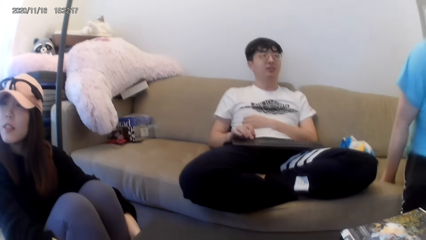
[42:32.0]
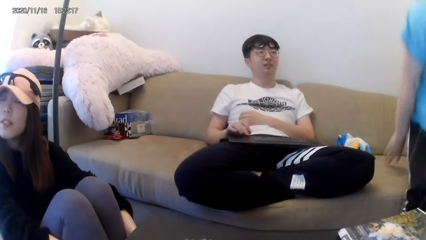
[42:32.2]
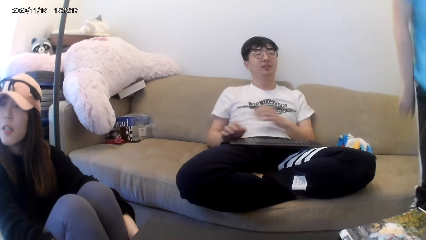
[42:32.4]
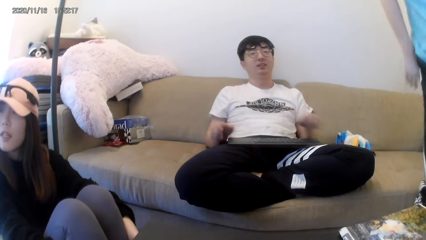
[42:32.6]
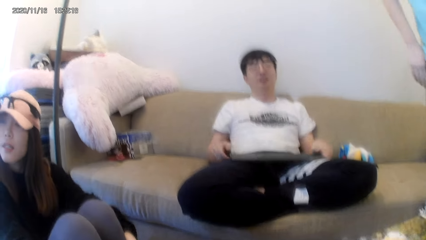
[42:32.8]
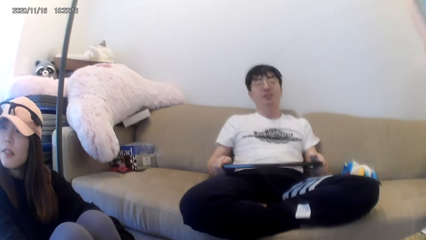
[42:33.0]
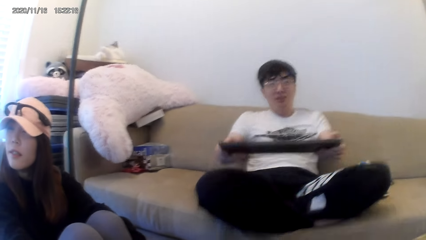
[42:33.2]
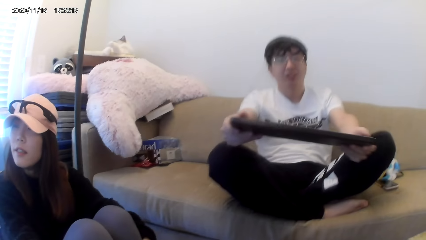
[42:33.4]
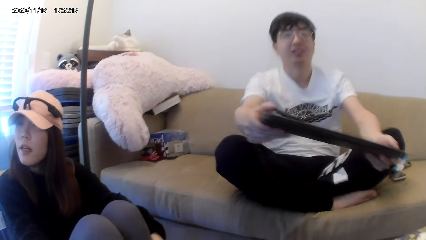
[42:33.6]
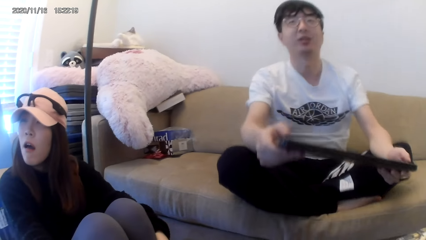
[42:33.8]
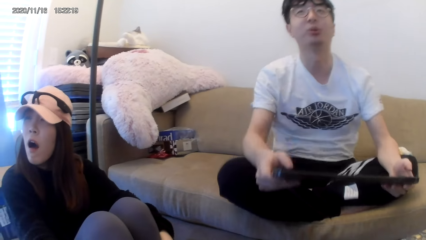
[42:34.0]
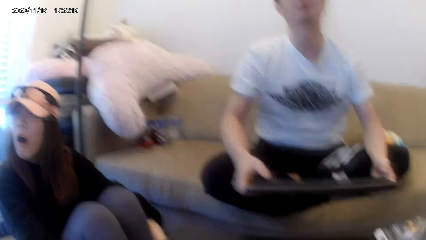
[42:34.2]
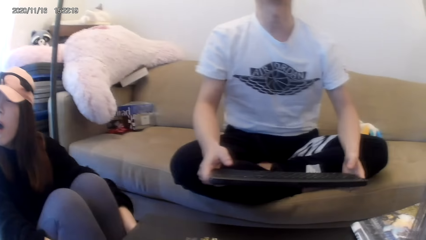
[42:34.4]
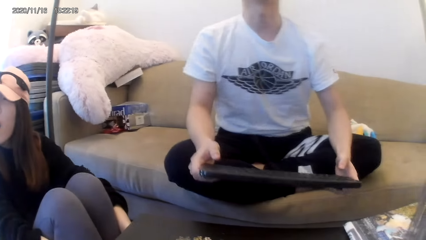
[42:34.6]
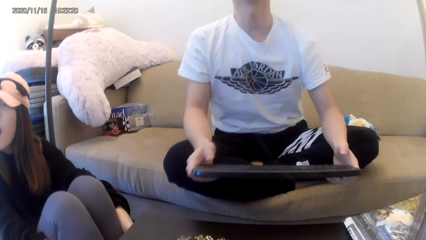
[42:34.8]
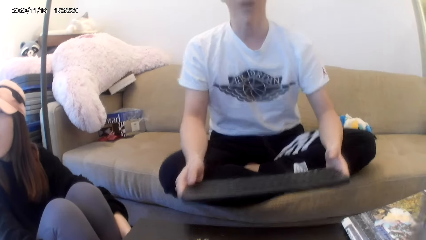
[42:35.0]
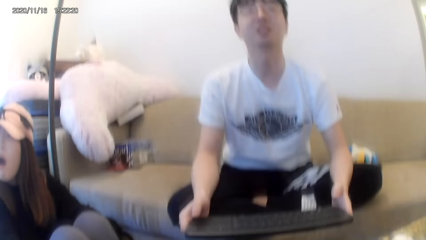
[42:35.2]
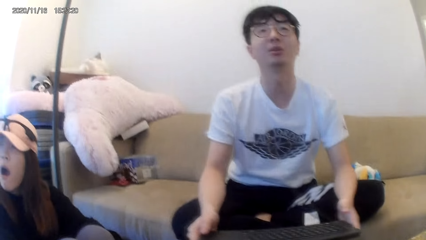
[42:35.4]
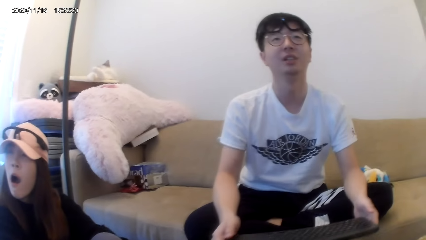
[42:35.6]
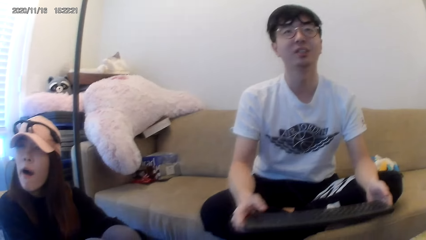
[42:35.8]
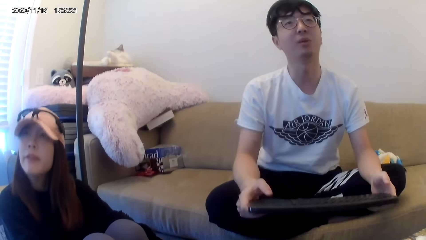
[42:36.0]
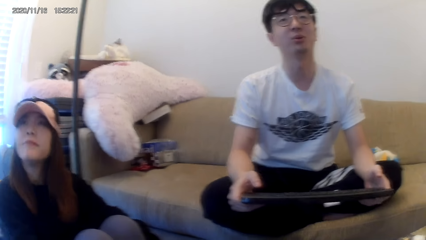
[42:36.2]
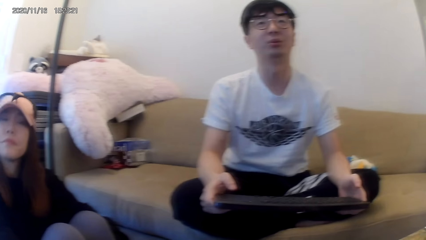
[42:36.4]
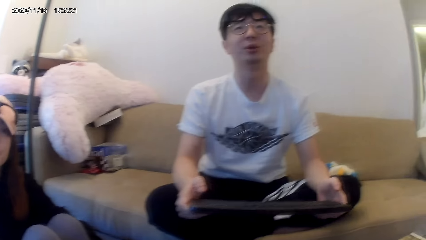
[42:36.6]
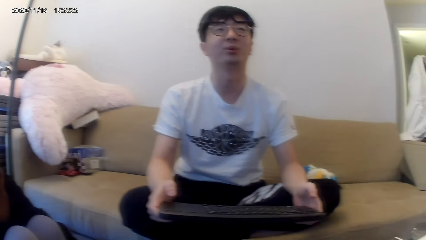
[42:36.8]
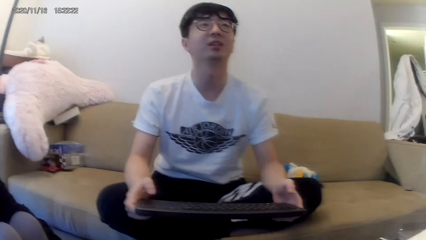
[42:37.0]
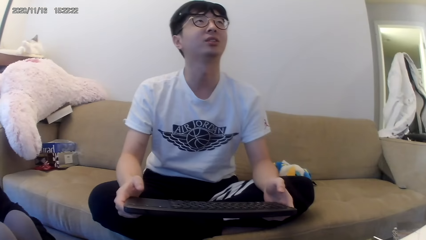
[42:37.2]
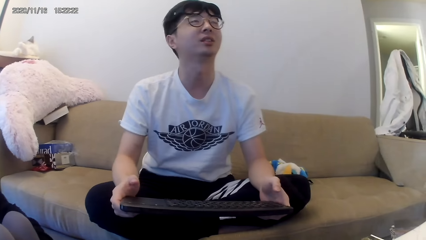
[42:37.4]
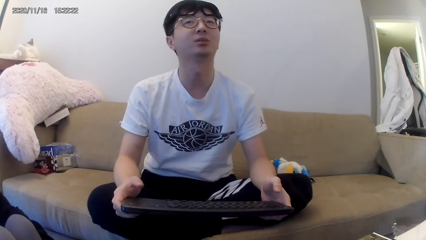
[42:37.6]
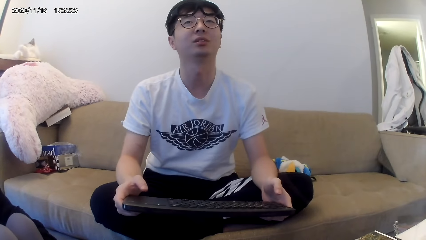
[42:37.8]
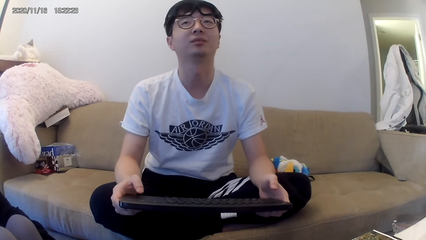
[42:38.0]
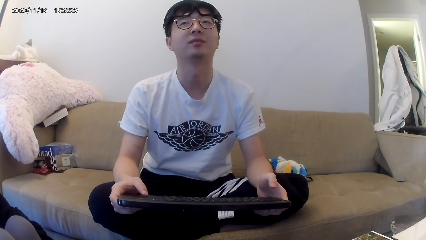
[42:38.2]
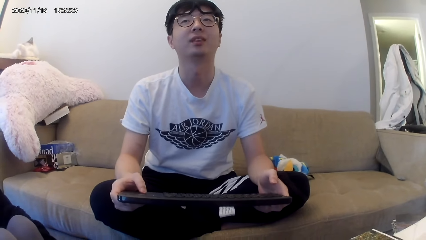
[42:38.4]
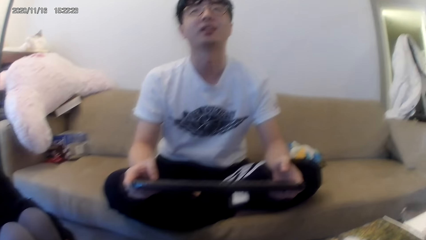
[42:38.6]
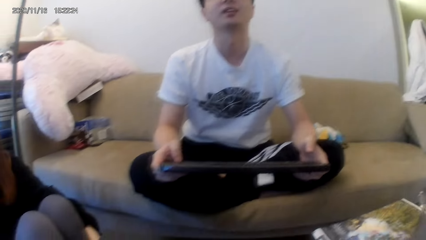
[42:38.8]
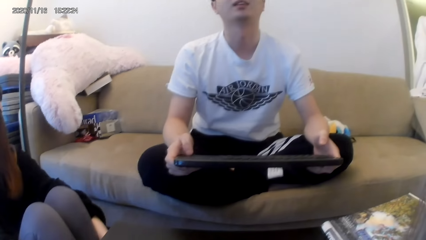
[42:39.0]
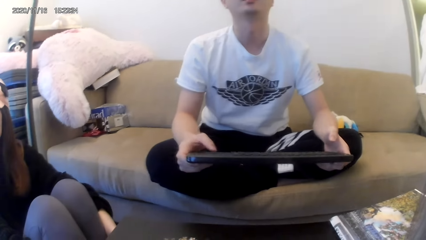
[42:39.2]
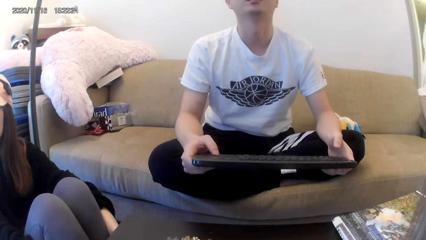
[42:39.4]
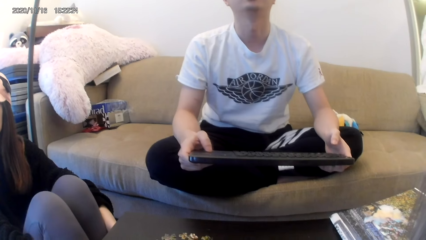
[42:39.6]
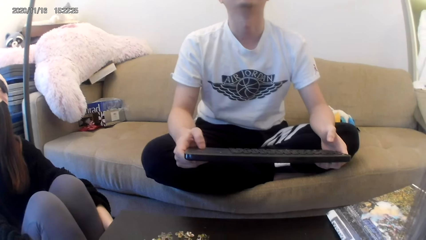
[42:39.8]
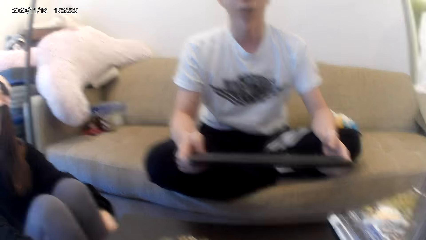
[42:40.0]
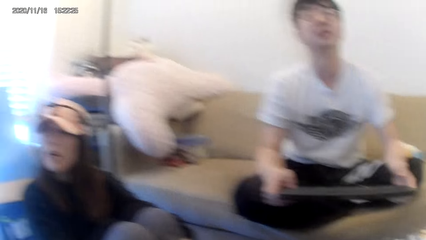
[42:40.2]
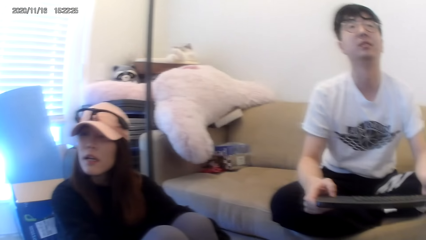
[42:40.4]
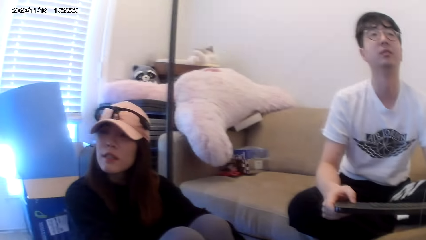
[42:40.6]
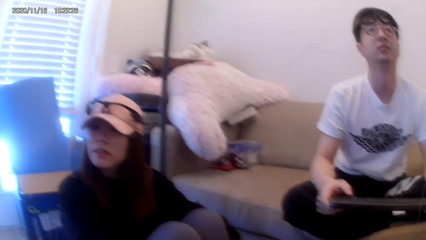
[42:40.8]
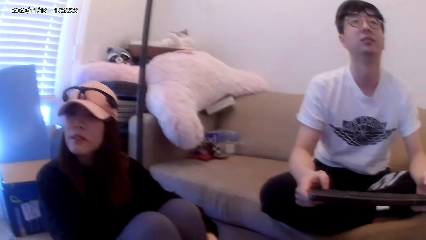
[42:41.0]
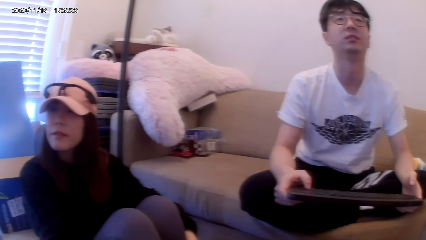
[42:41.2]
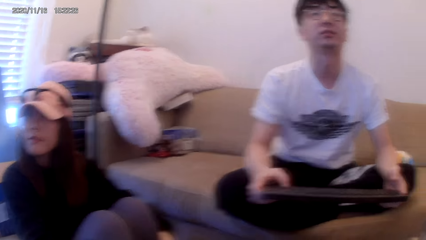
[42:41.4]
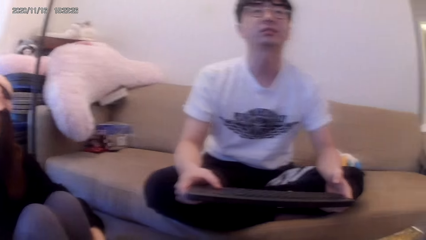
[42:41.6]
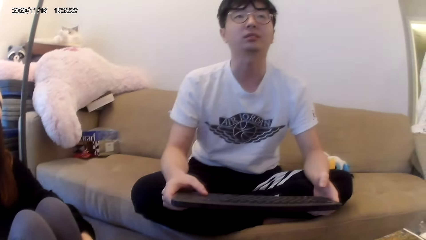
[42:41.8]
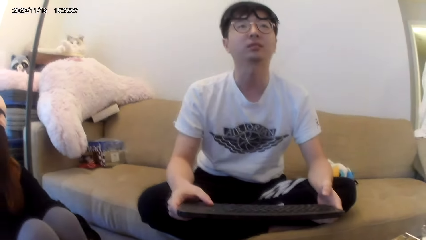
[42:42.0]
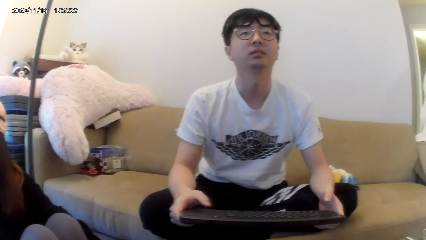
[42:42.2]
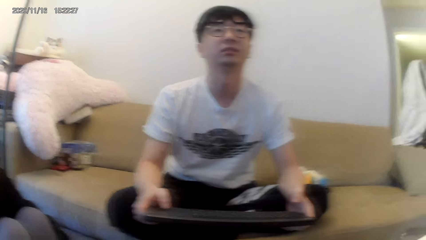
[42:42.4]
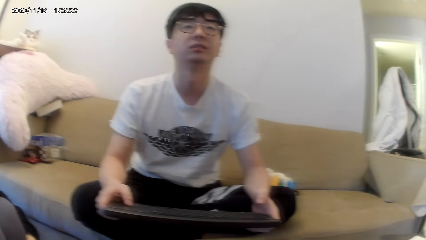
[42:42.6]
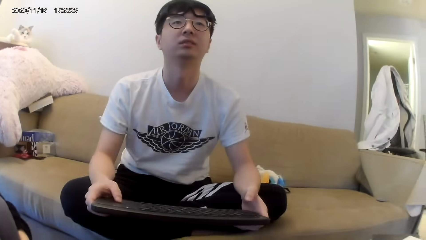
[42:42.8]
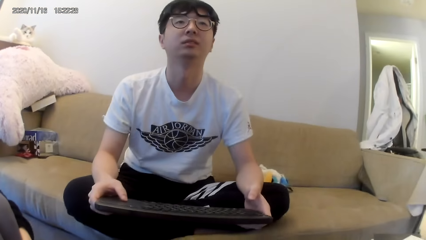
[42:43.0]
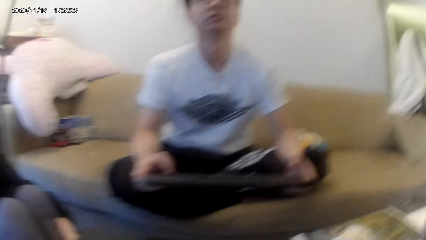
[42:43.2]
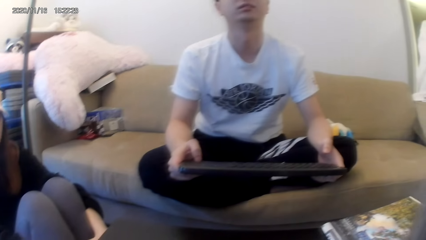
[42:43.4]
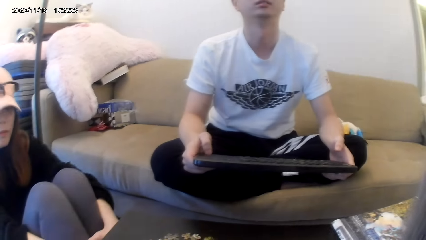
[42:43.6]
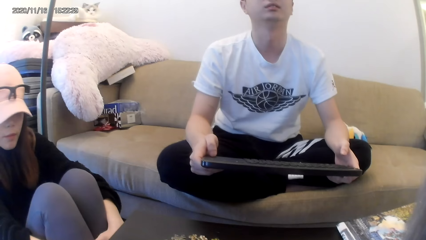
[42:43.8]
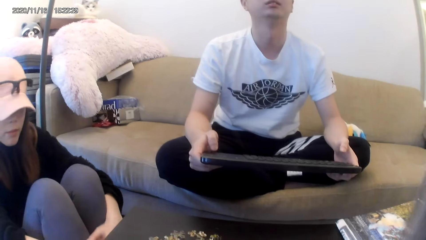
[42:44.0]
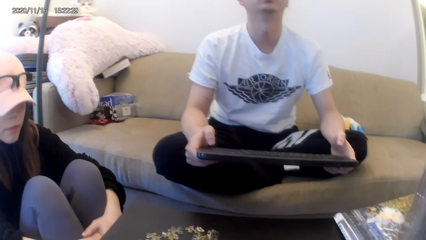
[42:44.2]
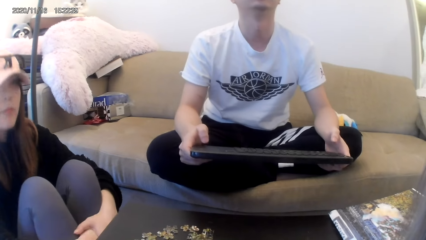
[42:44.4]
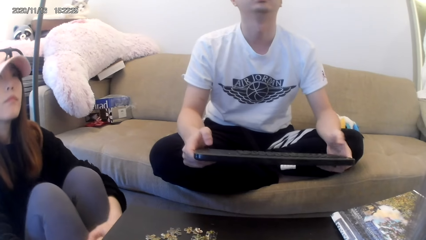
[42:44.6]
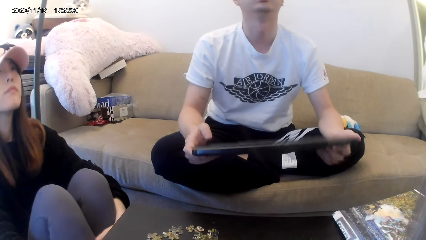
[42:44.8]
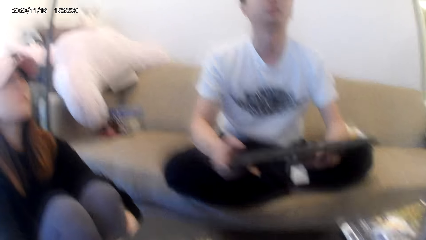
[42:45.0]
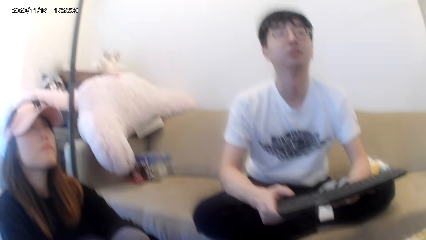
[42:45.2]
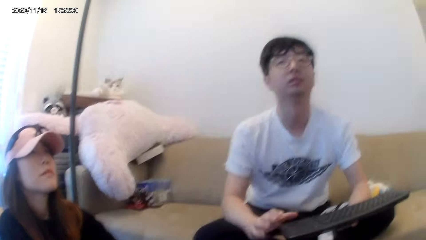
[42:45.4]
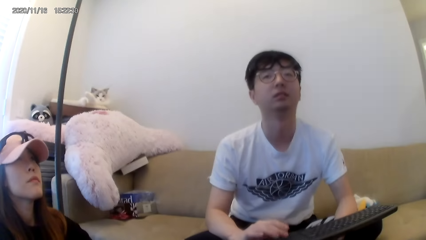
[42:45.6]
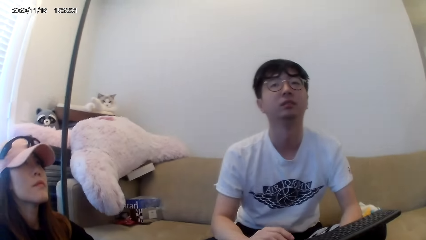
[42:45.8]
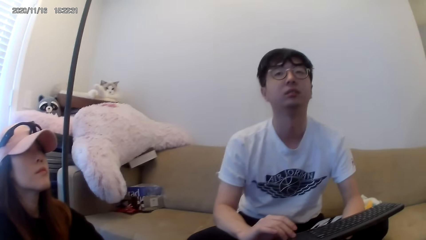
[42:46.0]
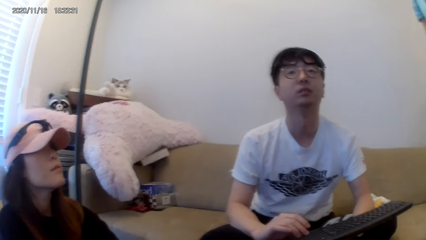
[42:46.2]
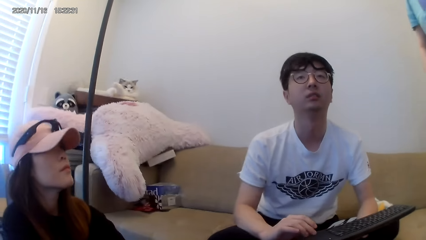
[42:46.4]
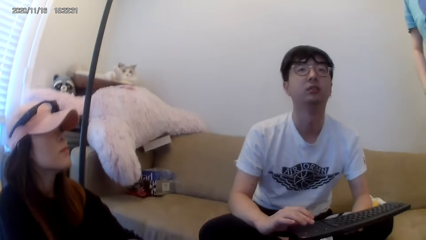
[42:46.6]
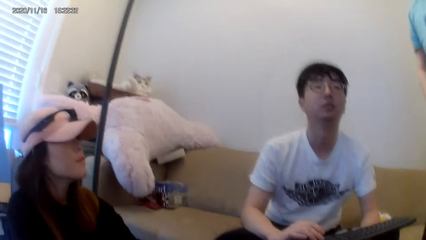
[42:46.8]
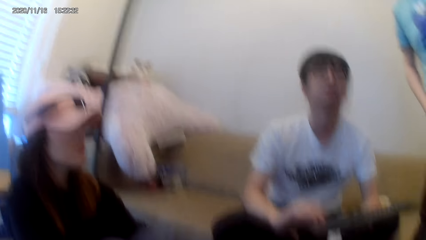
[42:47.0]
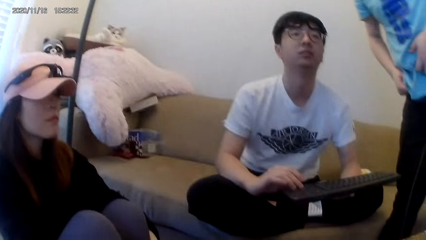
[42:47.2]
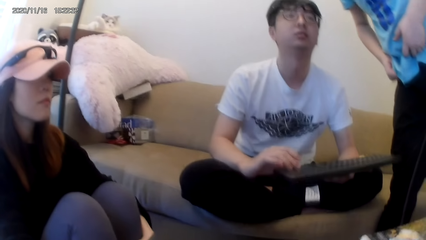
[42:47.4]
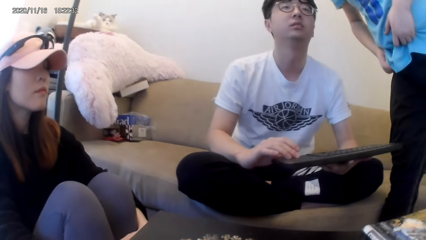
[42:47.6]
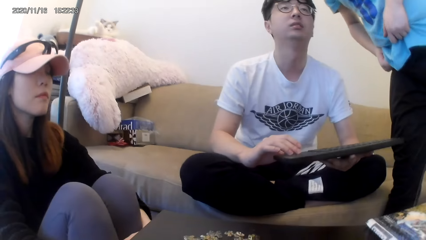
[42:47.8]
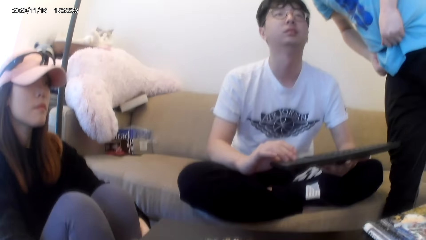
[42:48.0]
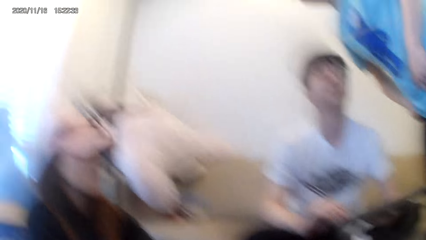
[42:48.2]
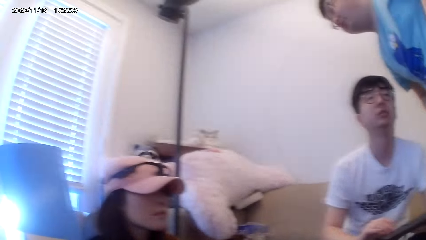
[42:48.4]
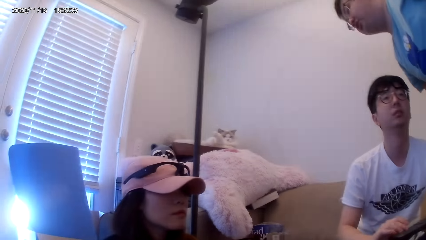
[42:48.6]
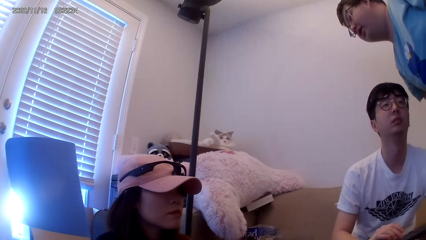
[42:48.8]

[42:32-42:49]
A man changes sitting position.
